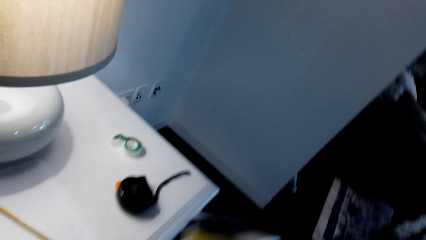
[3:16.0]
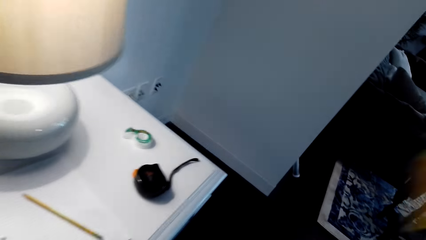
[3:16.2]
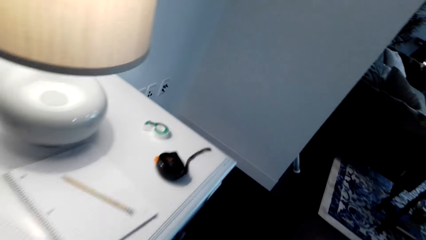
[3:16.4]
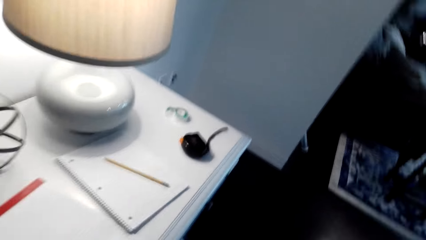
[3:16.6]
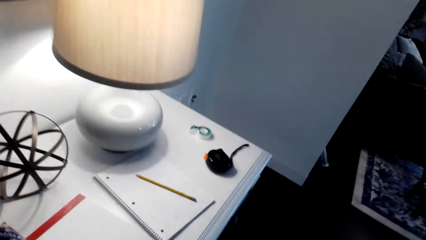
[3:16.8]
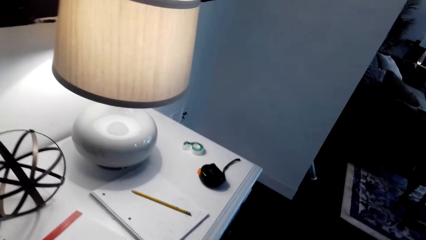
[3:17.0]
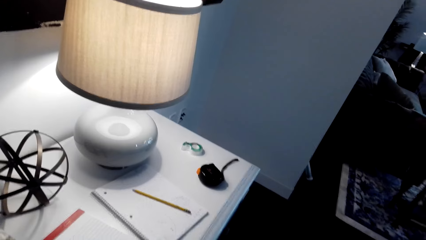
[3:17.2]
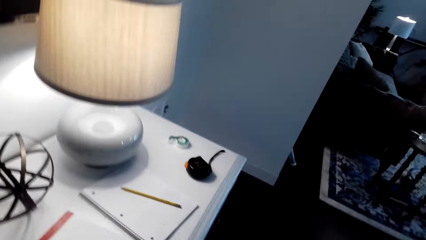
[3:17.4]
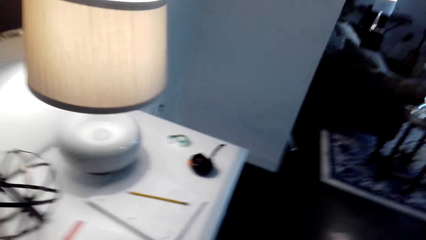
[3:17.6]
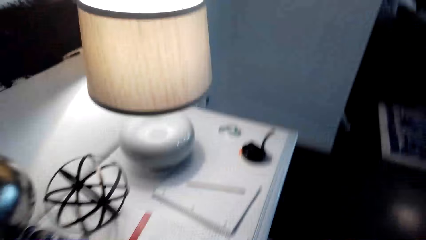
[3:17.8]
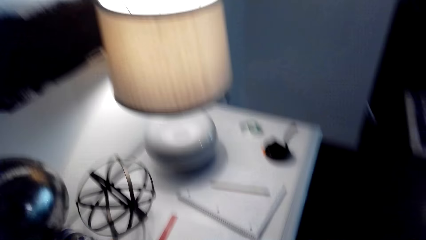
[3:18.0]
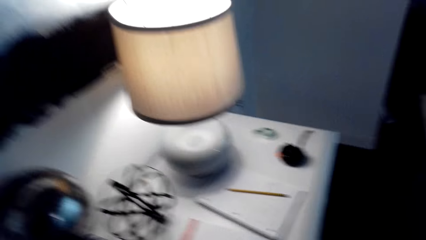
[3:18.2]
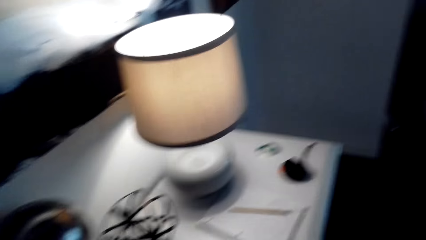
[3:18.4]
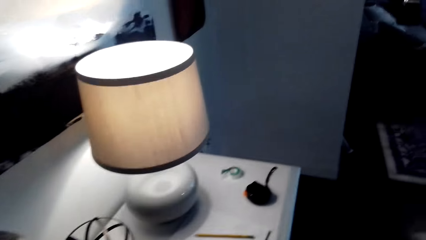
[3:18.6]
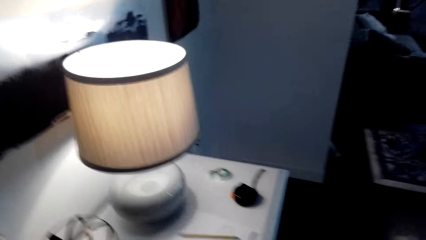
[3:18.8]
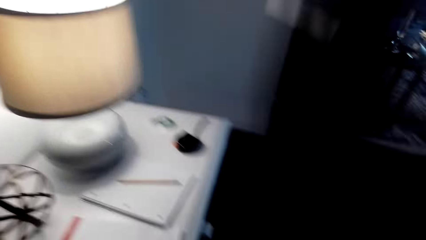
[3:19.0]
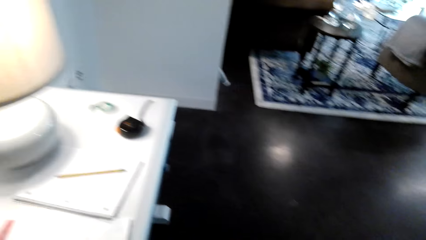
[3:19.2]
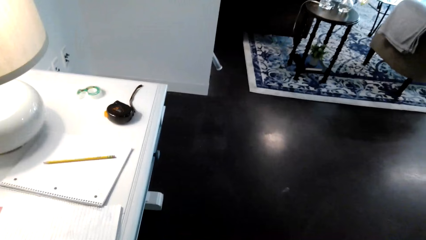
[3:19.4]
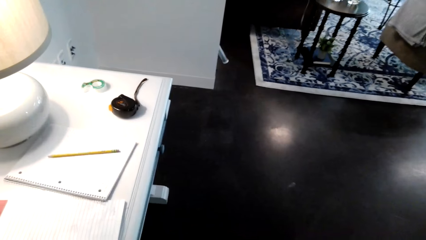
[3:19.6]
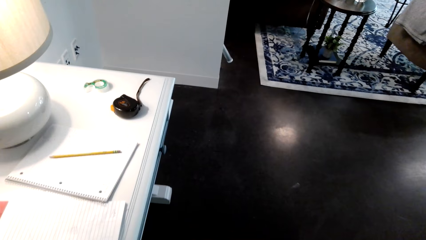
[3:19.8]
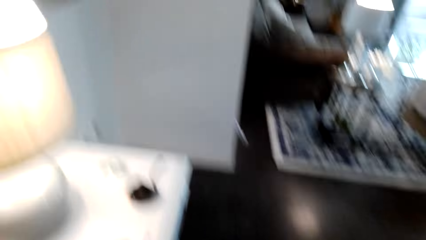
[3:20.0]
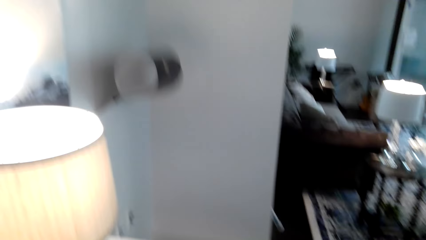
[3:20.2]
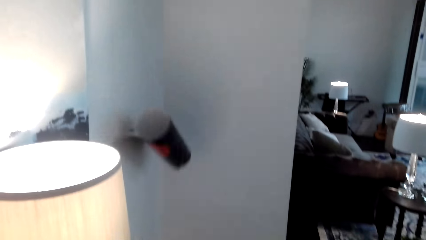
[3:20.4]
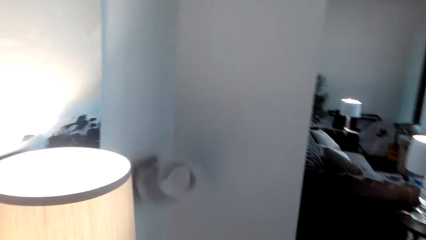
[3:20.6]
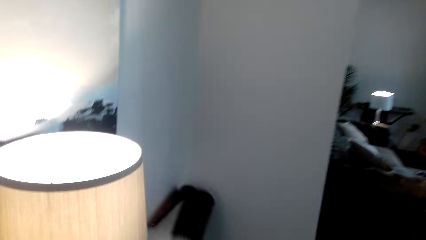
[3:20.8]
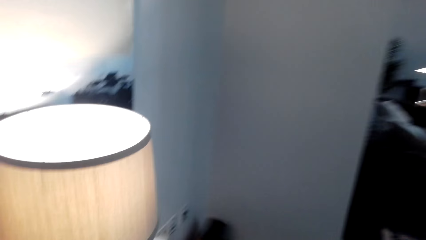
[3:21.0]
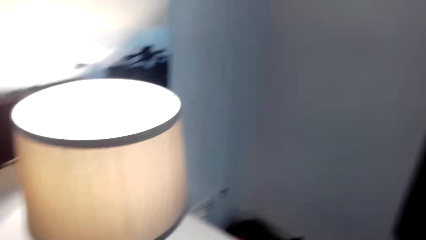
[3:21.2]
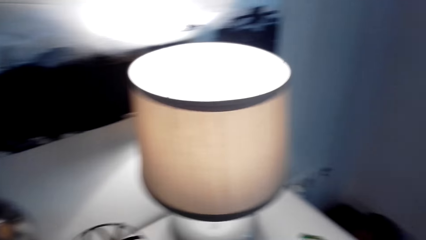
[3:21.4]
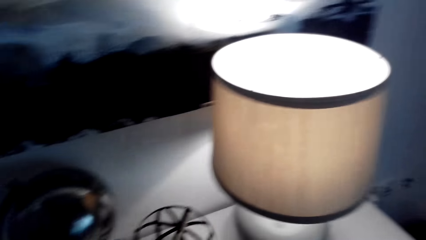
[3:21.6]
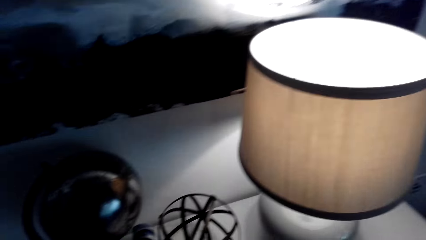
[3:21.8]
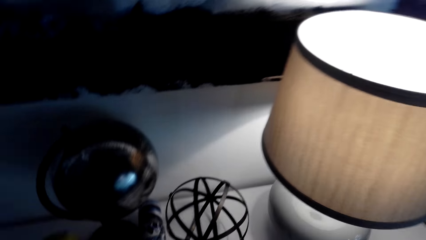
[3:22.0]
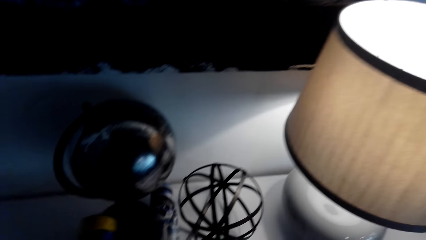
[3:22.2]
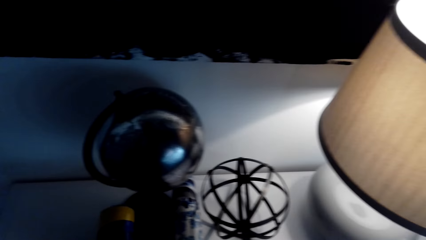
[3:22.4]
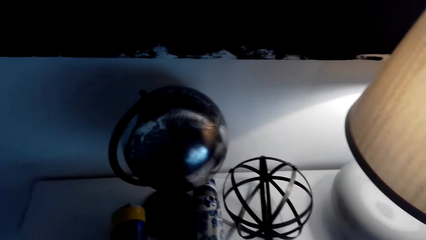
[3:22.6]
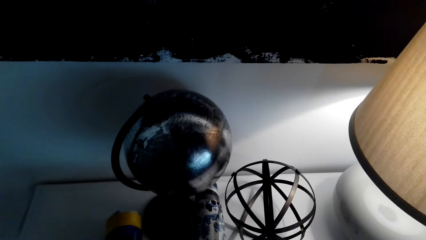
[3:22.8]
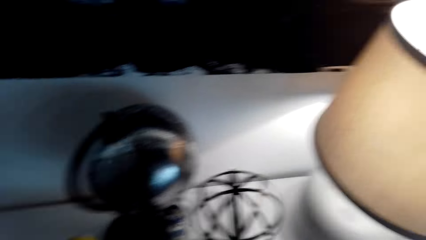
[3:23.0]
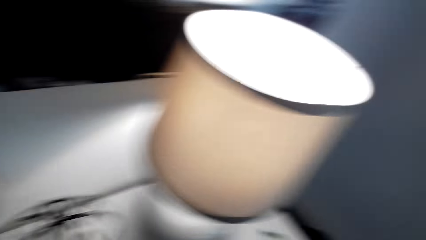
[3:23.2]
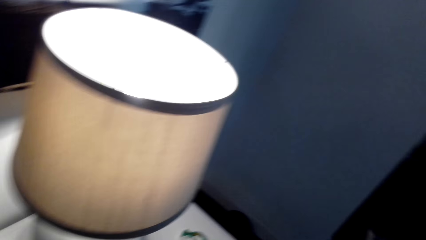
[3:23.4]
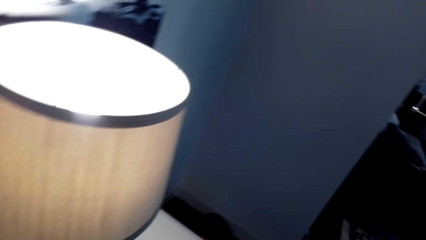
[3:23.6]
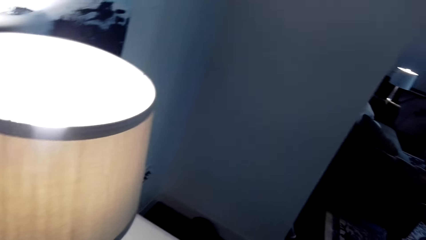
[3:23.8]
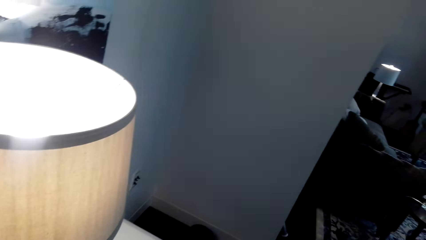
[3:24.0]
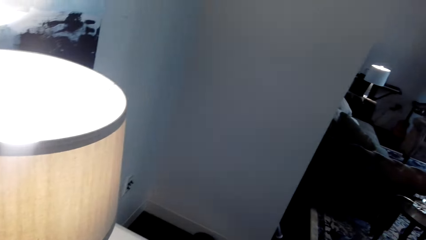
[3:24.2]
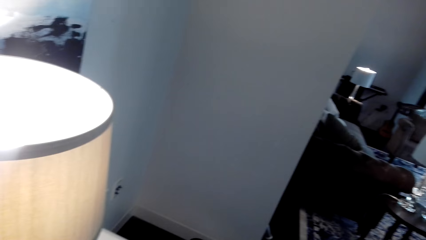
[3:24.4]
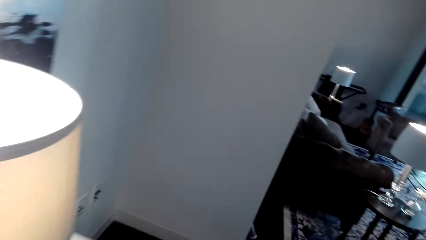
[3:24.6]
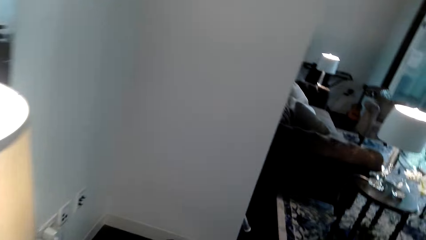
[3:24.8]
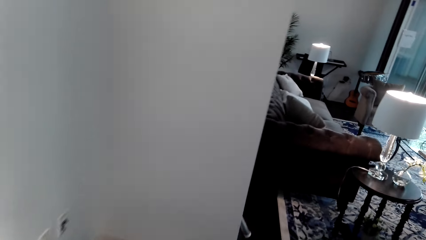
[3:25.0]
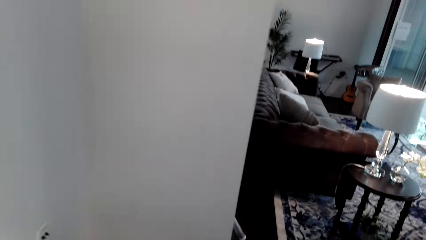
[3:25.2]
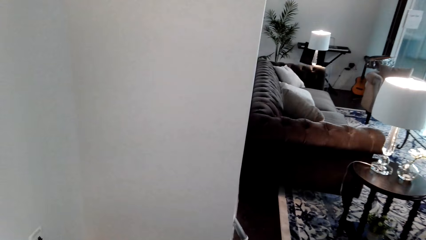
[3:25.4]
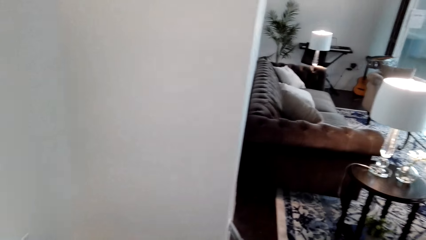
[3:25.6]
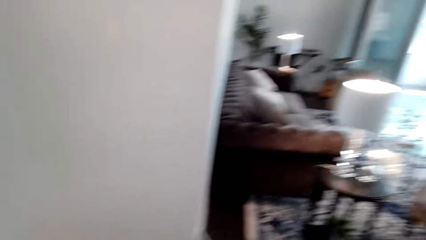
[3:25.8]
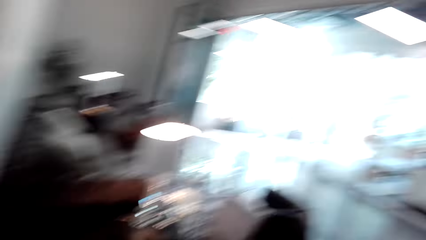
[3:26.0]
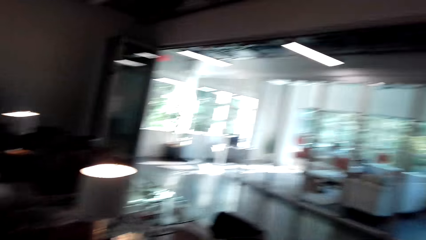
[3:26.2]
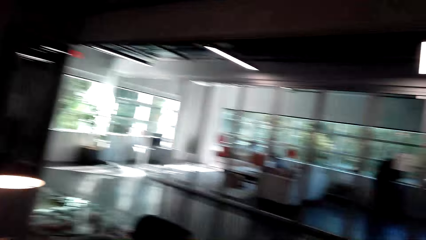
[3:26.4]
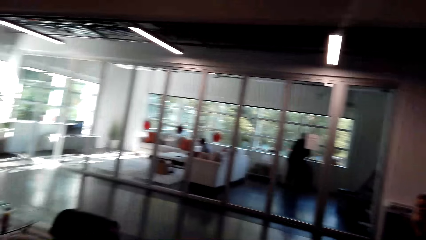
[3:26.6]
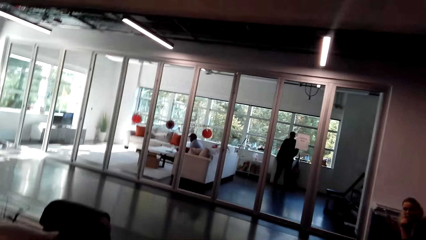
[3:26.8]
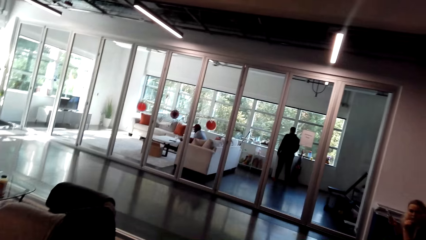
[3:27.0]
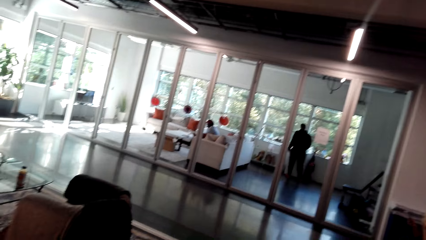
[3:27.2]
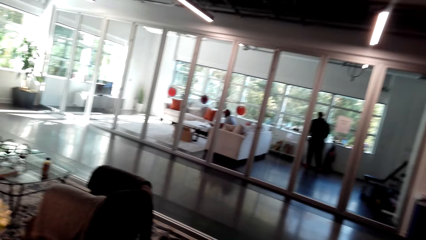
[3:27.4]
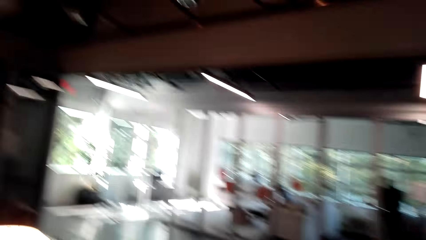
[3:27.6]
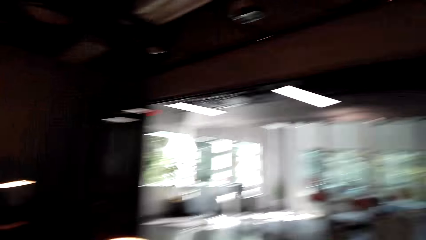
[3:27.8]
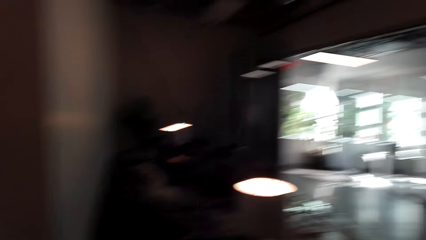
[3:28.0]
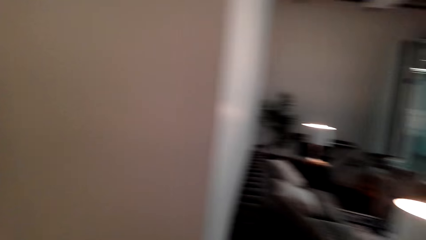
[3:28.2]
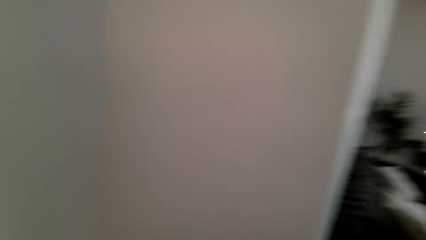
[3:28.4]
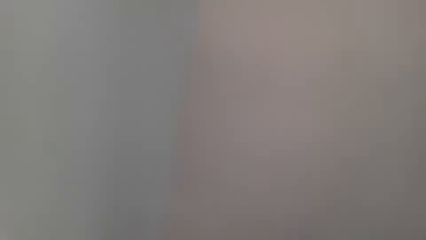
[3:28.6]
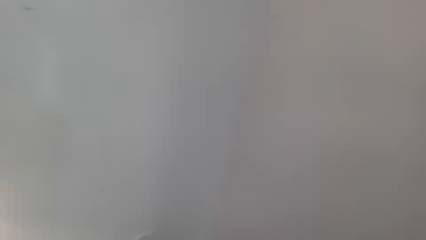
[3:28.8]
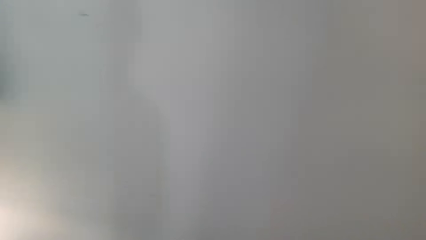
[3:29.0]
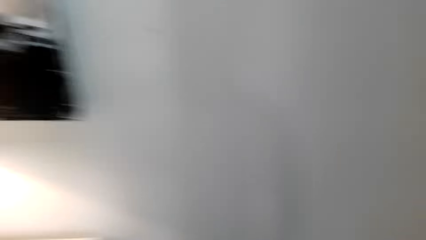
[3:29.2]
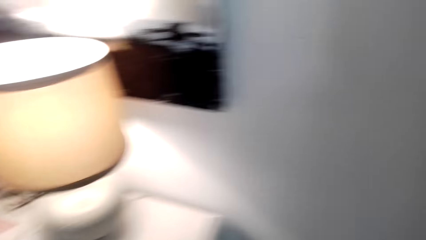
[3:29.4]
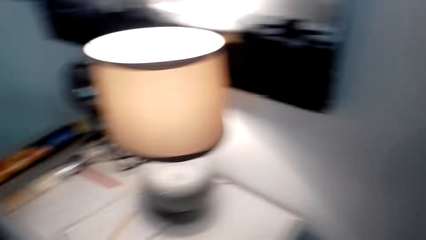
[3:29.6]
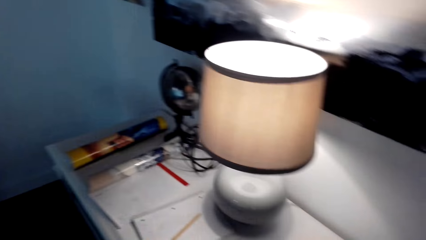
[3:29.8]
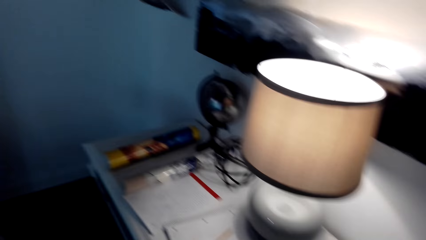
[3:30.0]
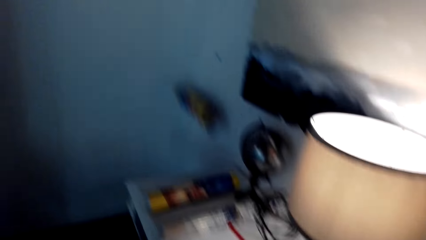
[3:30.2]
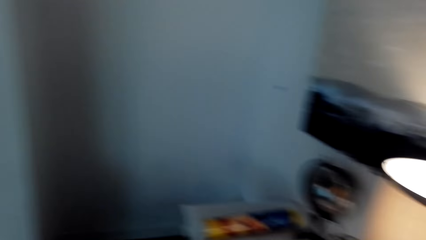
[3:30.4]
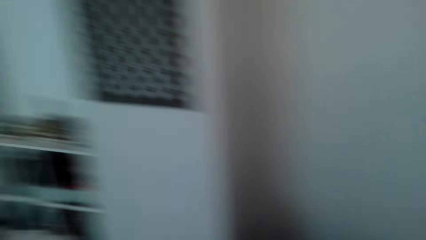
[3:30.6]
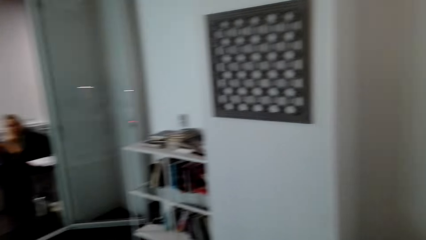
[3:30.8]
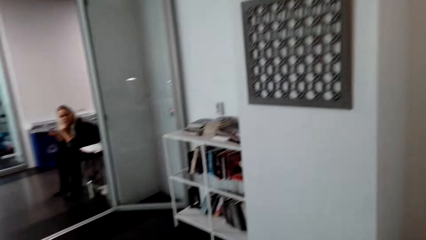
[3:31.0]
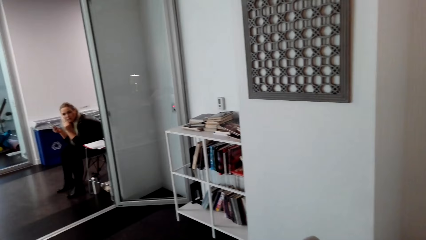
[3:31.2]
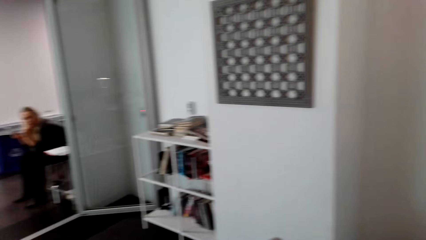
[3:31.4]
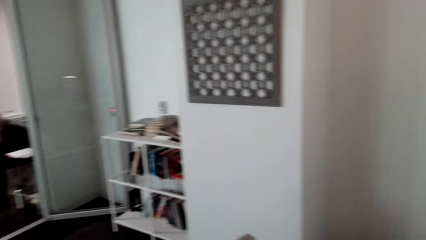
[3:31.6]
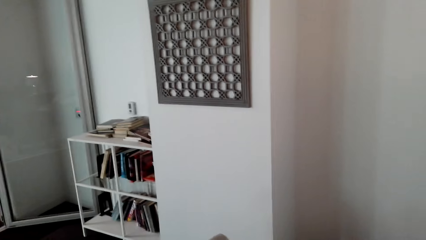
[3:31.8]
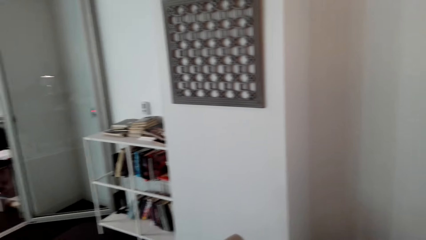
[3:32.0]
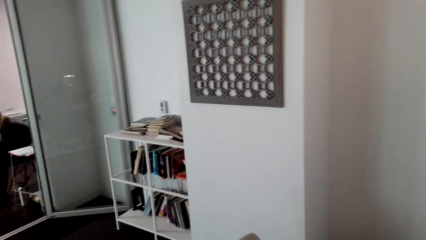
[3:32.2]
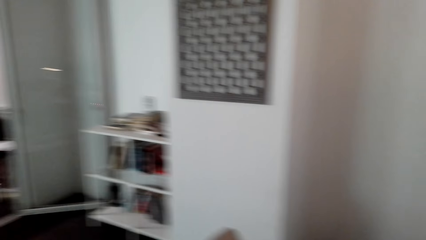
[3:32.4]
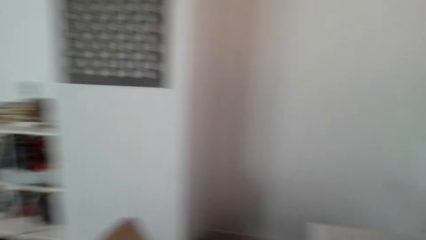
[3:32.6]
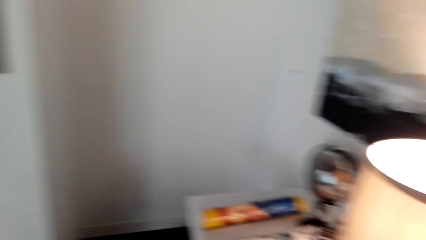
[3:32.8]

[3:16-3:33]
A lady interacts with the camera wearer. The camera wearer dialogues with the lady.
